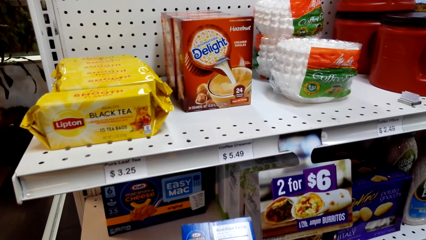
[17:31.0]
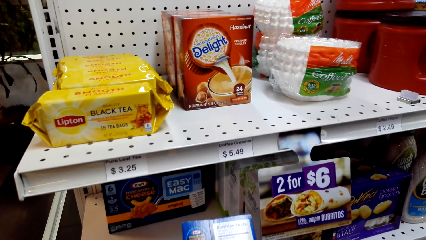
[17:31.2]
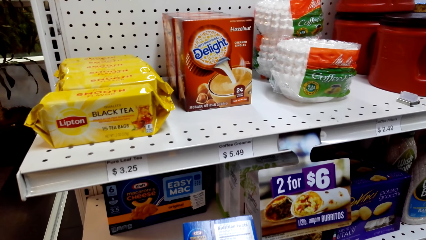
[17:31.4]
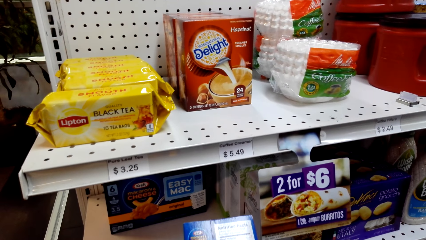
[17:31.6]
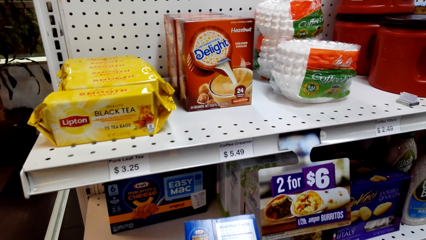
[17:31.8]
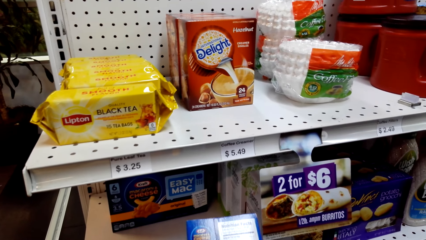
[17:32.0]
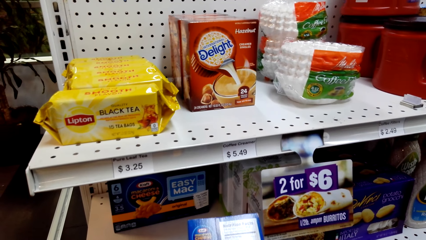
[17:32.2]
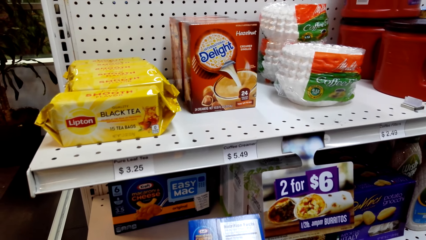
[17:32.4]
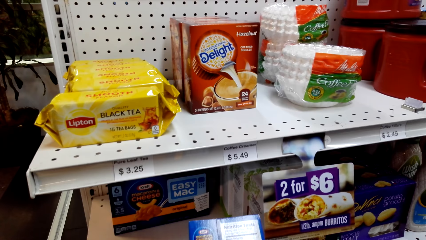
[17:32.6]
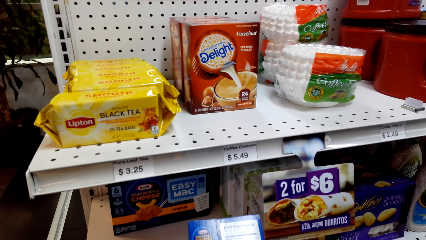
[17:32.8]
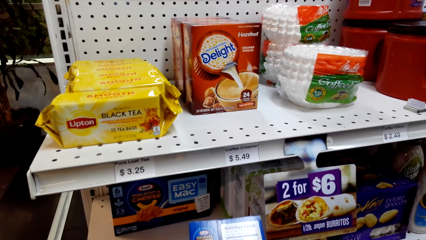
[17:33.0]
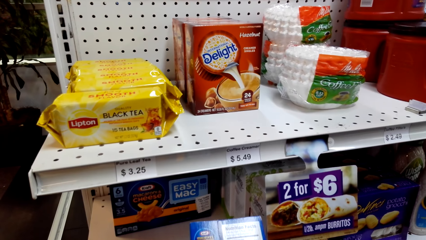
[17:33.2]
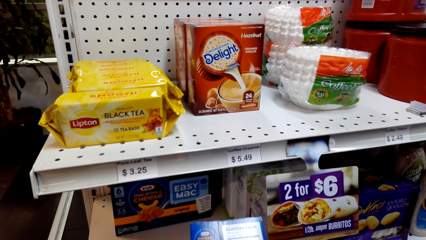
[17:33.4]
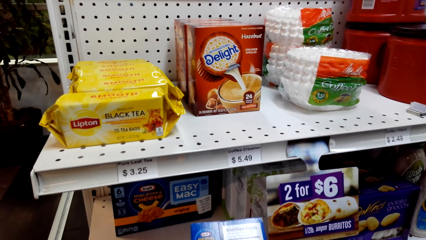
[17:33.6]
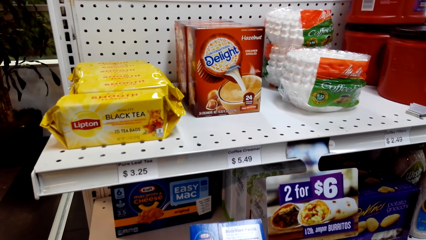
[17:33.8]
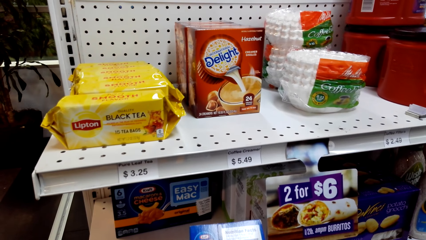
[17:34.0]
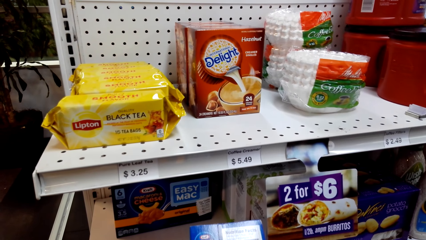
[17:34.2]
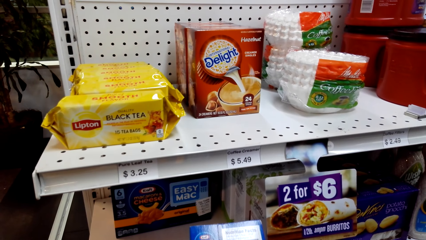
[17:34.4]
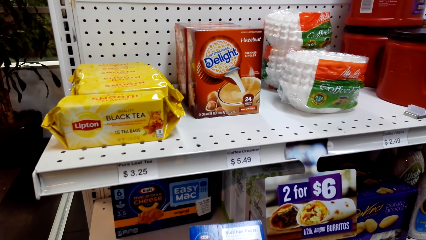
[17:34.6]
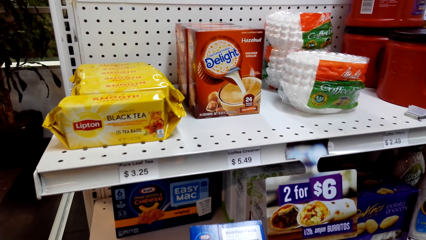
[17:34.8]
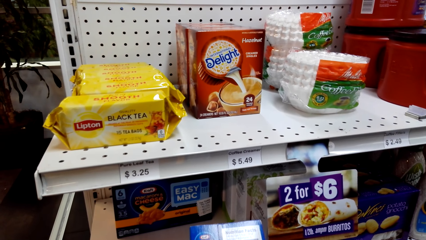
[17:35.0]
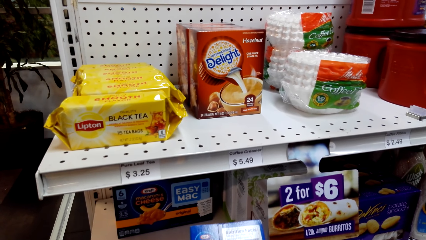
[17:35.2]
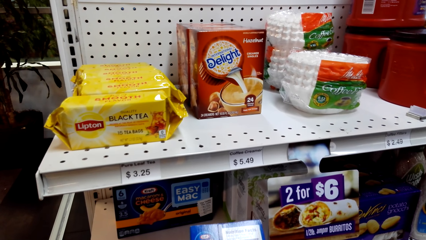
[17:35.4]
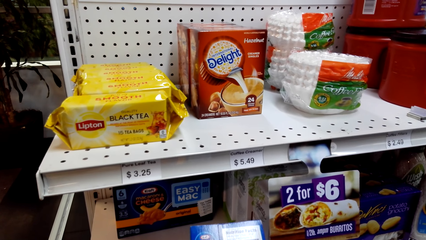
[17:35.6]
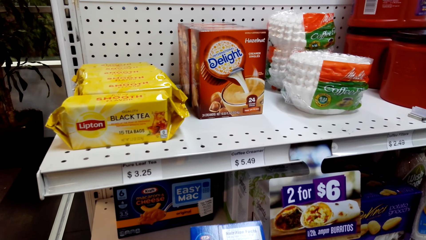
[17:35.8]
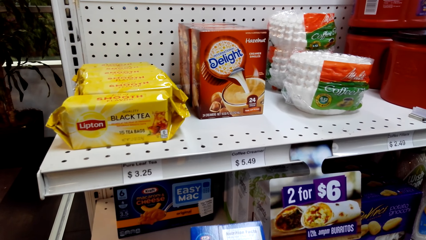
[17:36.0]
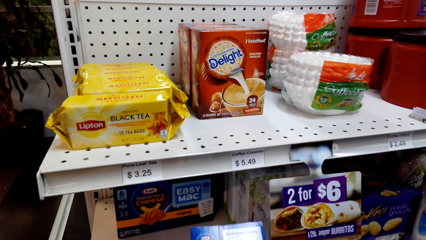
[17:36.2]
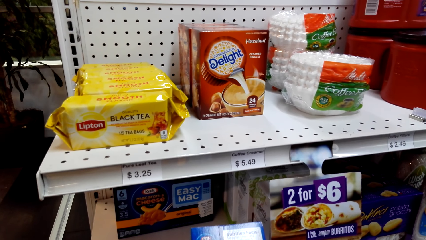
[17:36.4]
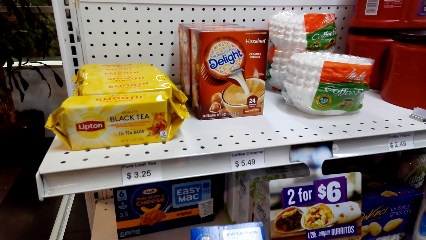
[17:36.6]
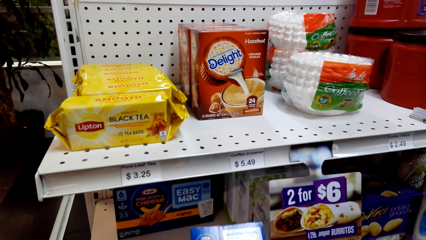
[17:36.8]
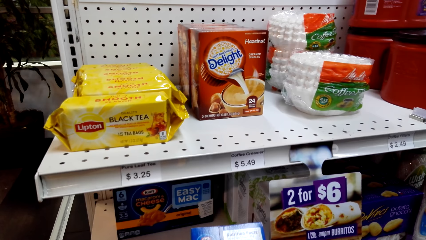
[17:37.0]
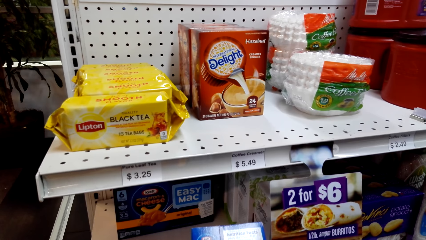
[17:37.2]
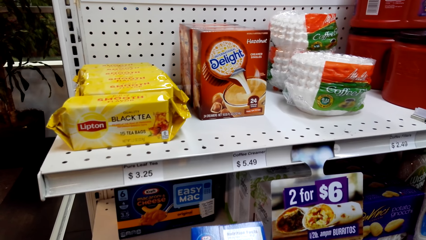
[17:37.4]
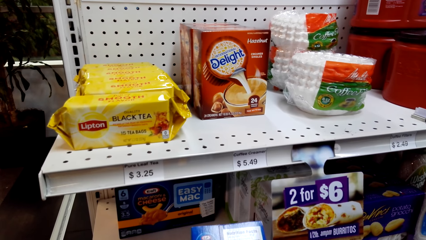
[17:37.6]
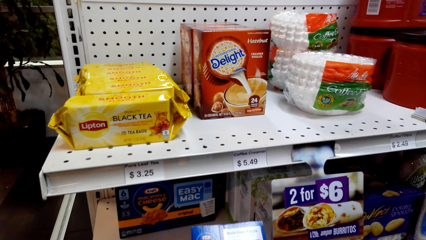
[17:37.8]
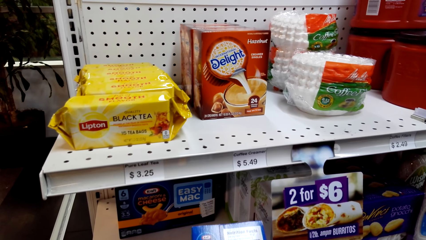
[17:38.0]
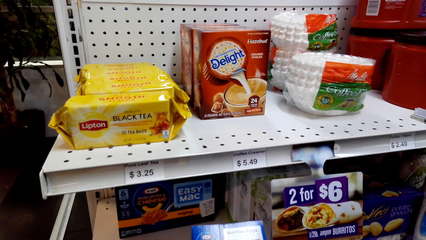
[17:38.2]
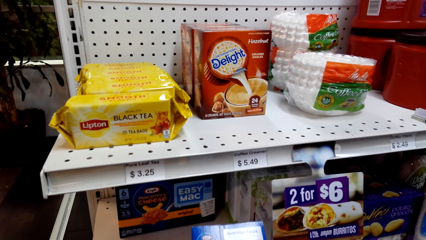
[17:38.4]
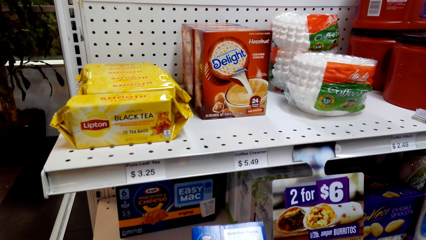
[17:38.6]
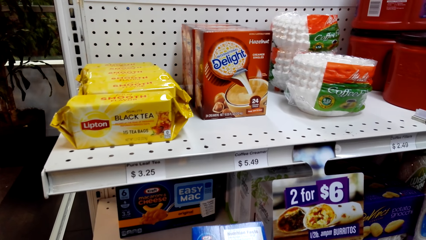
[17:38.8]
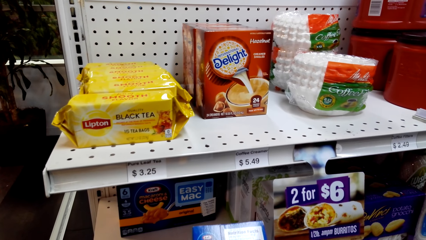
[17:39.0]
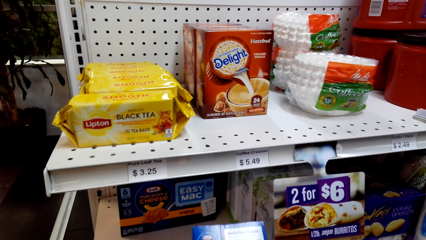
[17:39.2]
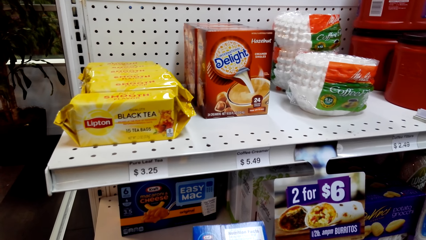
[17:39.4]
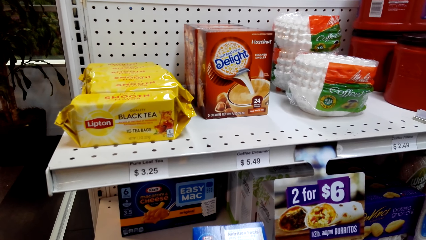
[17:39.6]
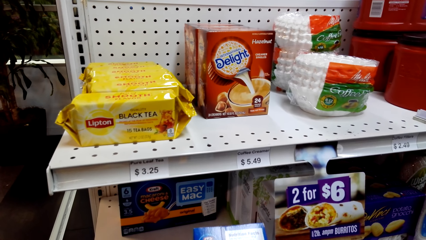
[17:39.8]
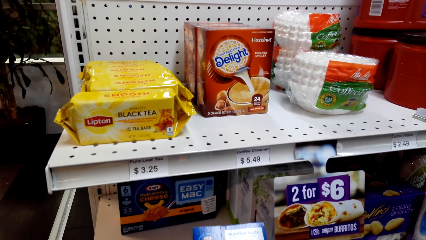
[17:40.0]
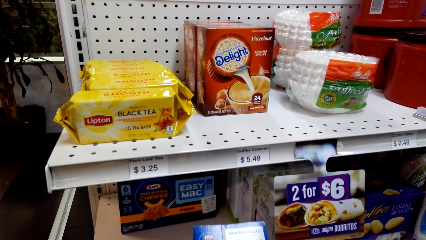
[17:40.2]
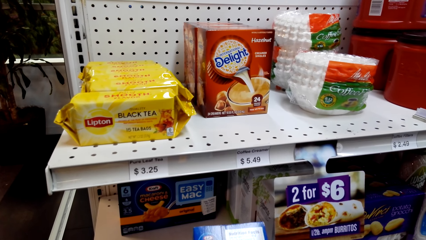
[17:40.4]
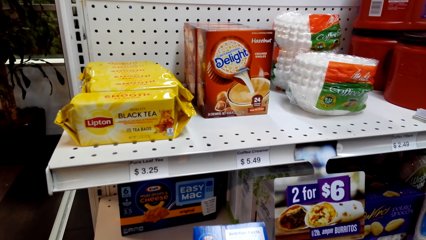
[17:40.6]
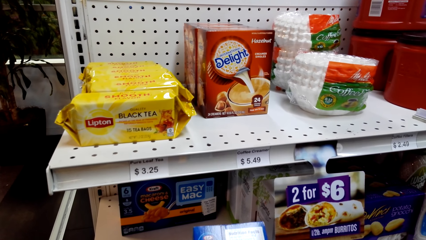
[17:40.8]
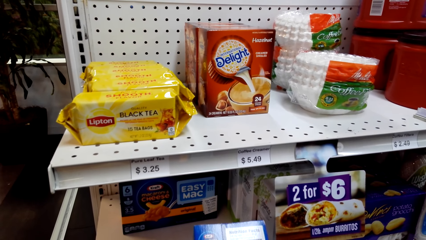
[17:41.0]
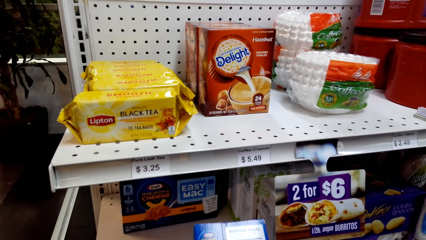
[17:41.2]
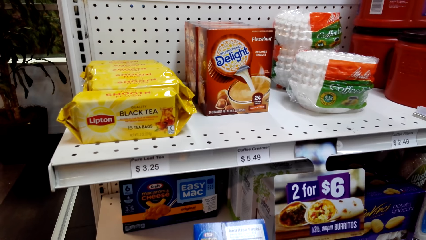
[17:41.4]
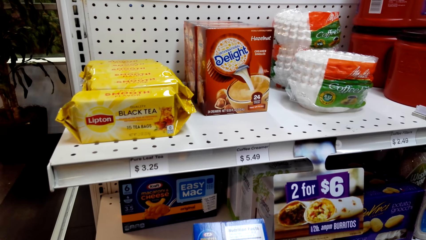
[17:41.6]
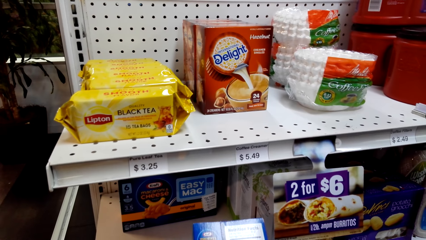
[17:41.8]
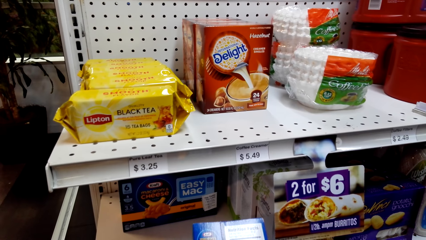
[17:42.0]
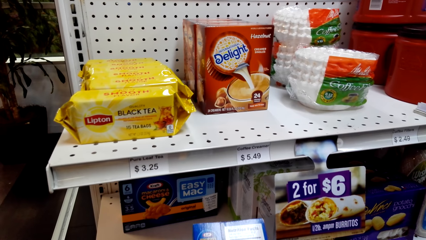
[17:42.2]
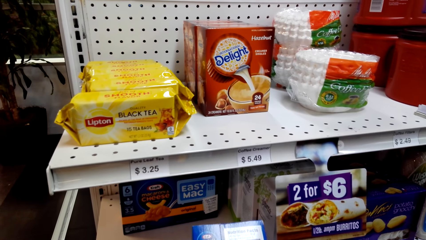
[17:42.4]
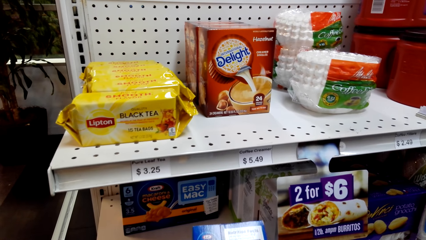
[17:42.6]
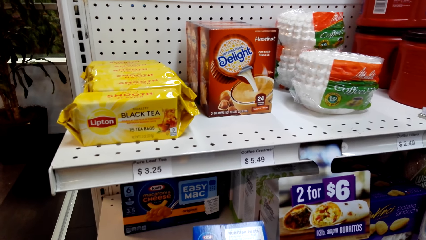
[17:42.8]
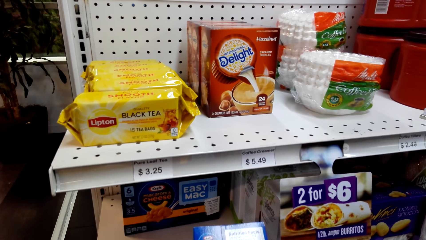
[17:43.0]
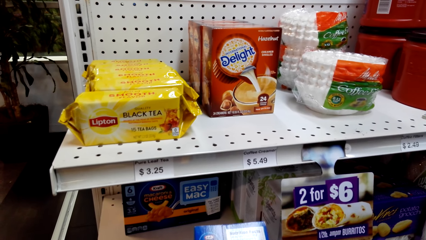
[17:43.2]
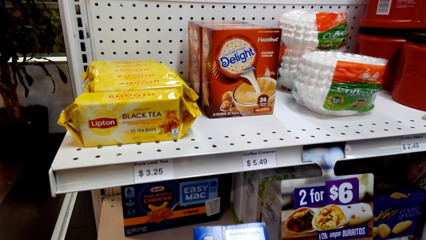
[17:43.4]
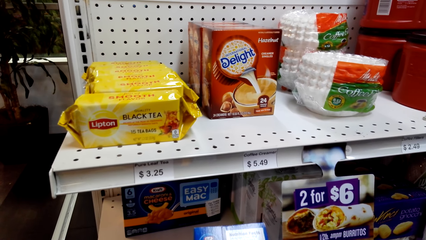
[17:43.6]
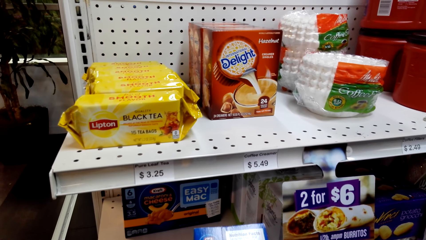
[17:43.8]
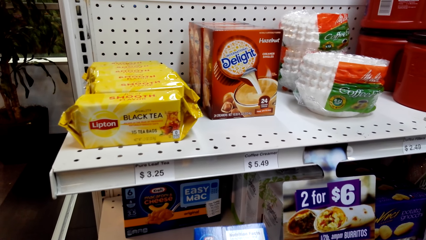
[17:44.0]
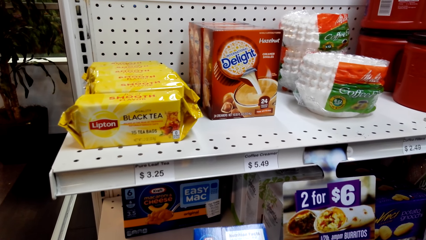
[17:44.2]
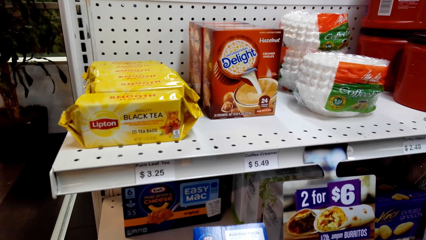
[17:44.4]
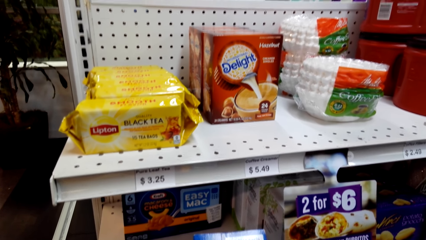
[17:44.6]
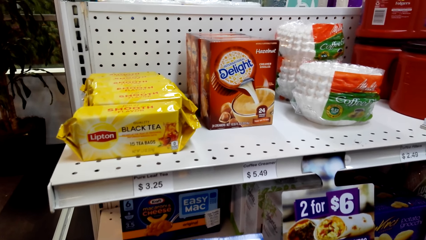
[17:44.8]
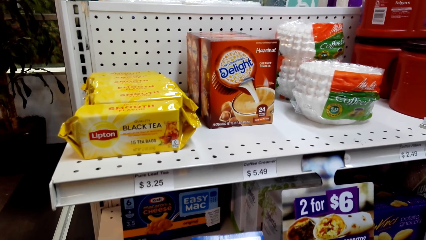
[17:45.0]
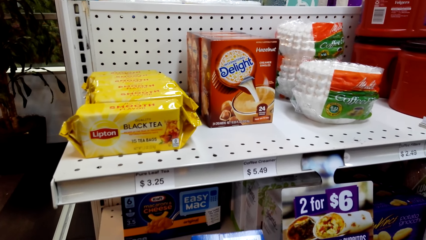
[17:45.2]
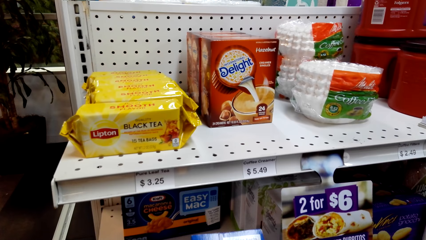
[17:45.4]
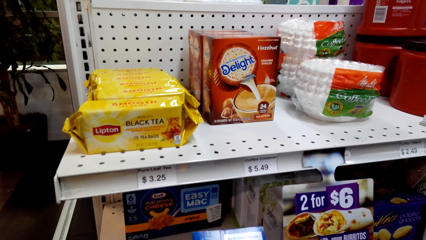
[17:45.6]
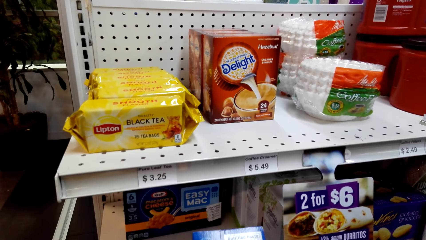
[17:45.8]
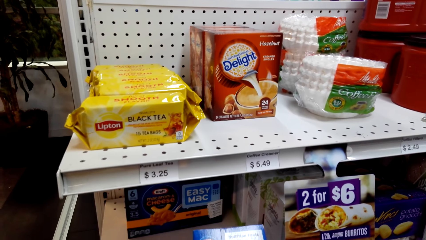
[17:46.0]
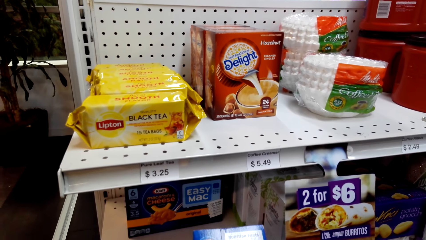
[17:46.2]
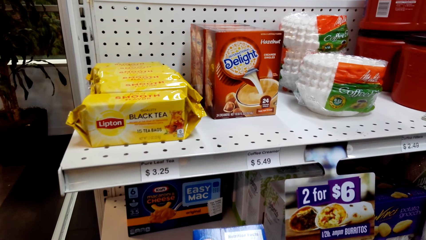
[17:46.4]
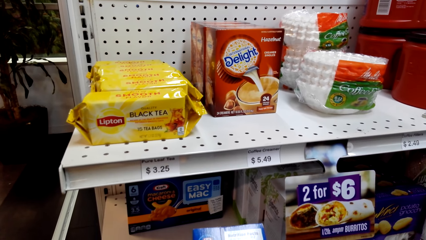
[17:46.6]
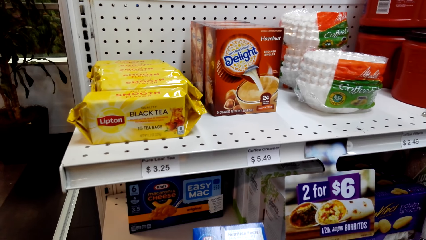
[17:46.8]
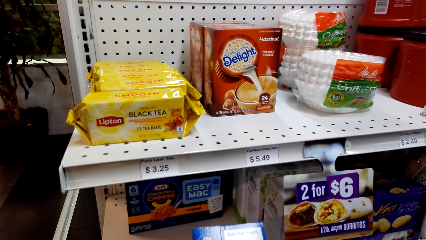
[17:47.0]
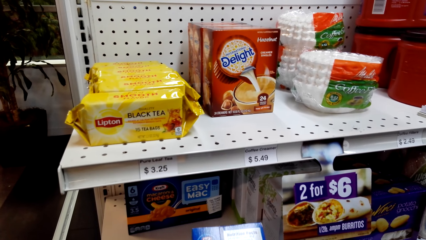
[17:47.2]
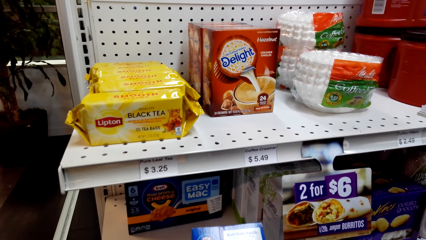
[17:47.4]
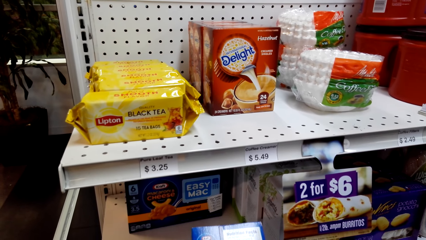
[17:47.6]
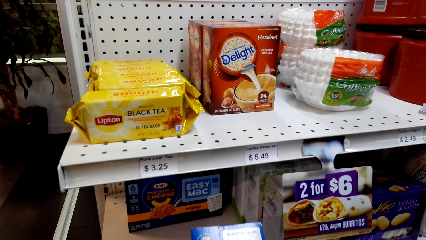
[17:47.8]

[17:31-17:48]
The camera wearer reads the packet of the snack. They look at the packet of snack.
